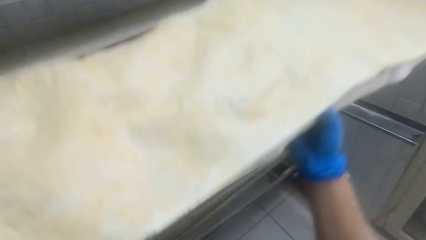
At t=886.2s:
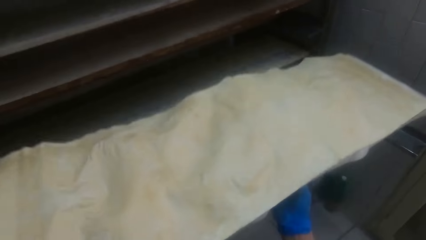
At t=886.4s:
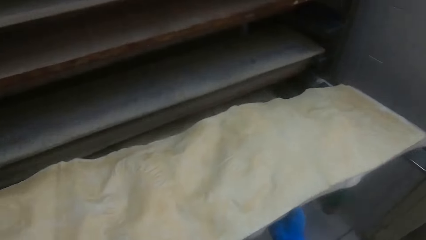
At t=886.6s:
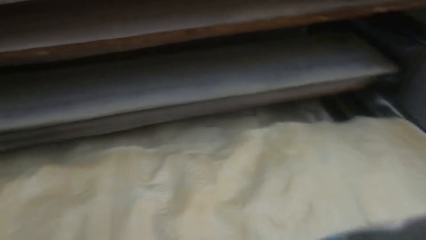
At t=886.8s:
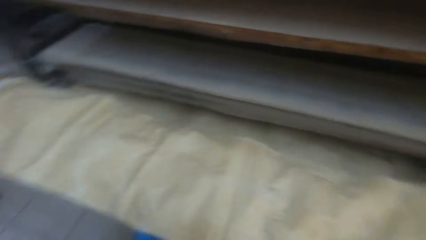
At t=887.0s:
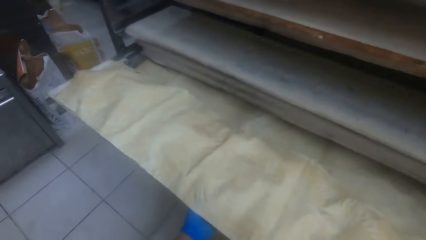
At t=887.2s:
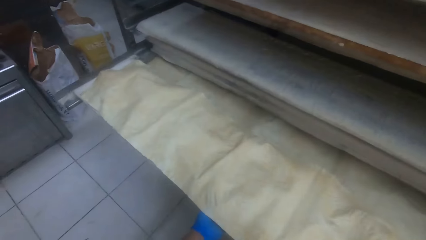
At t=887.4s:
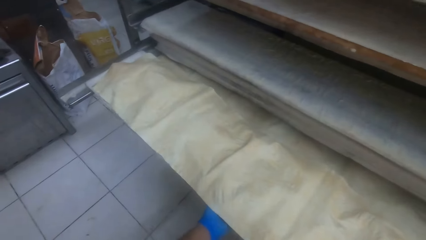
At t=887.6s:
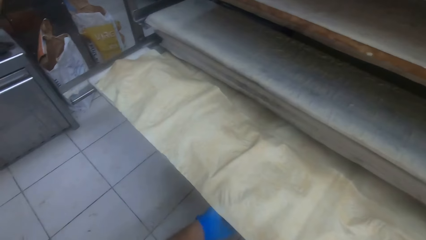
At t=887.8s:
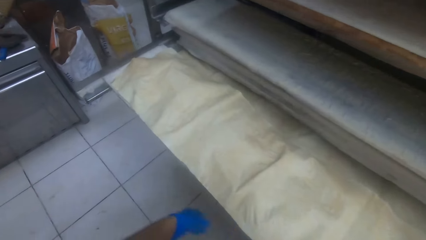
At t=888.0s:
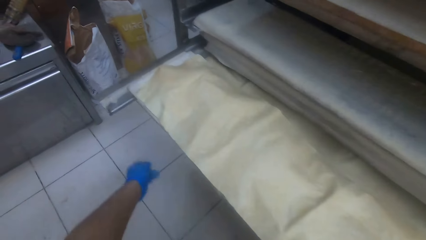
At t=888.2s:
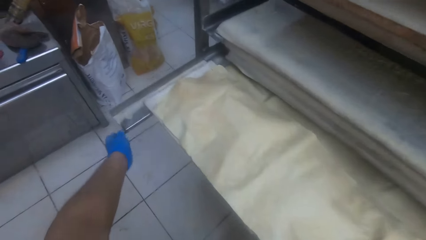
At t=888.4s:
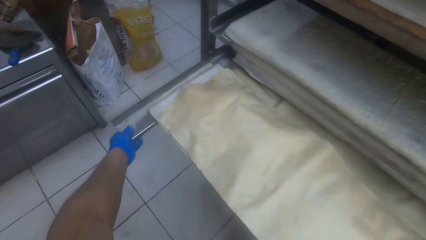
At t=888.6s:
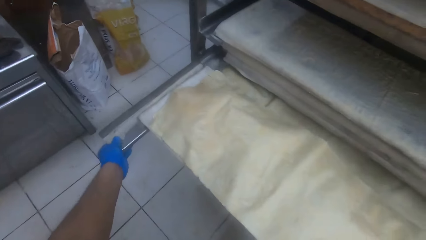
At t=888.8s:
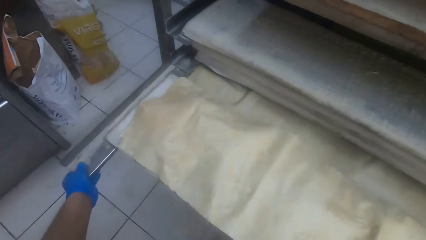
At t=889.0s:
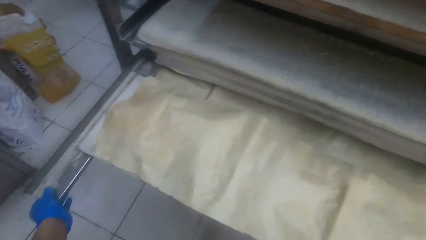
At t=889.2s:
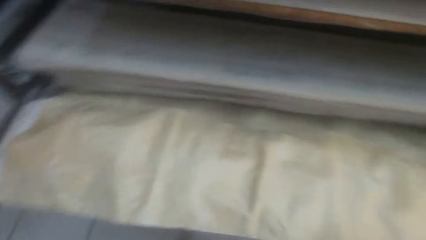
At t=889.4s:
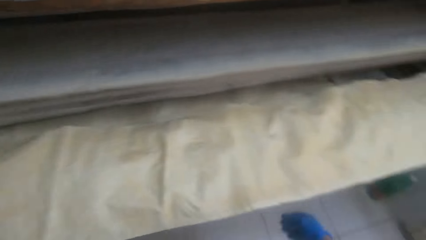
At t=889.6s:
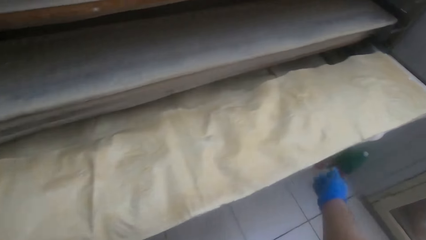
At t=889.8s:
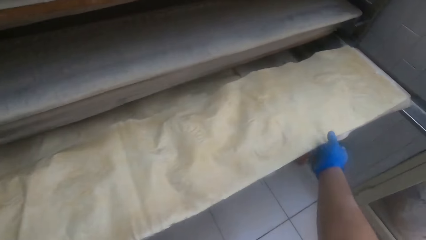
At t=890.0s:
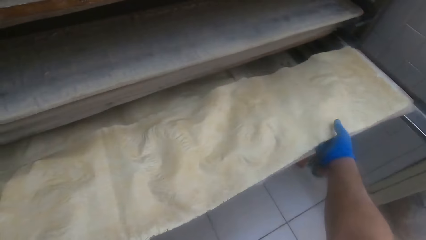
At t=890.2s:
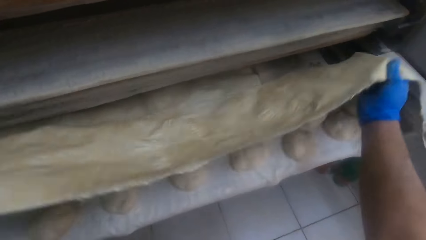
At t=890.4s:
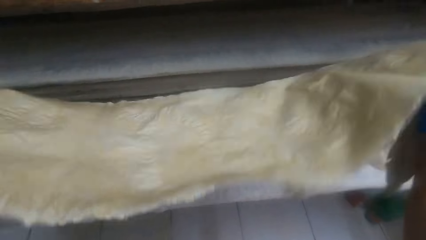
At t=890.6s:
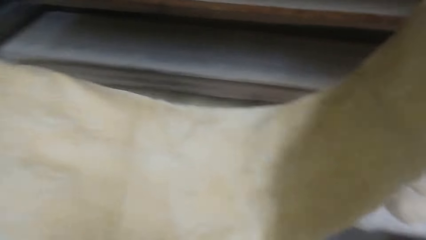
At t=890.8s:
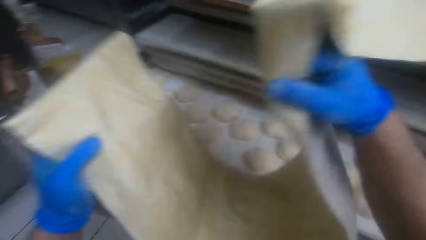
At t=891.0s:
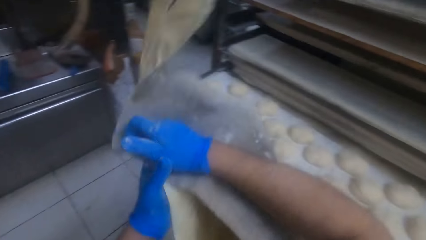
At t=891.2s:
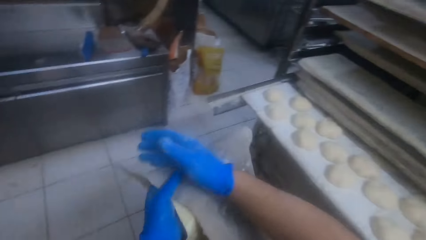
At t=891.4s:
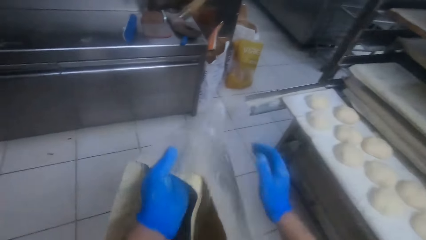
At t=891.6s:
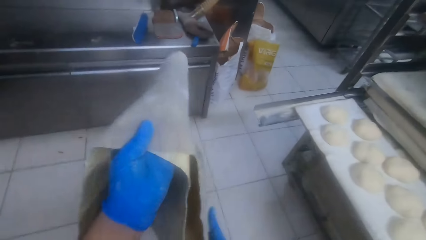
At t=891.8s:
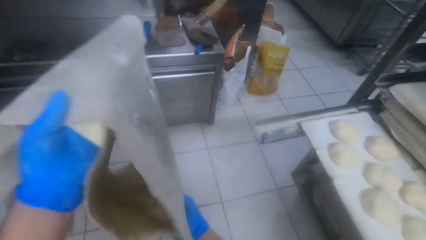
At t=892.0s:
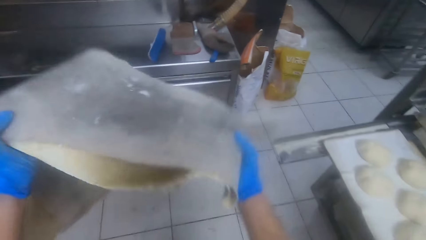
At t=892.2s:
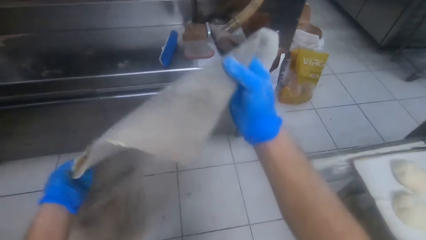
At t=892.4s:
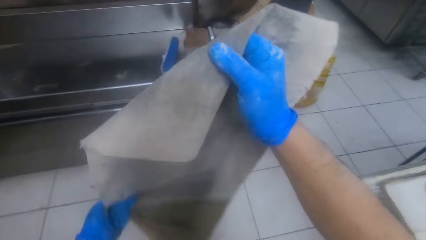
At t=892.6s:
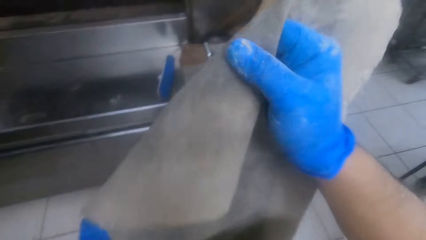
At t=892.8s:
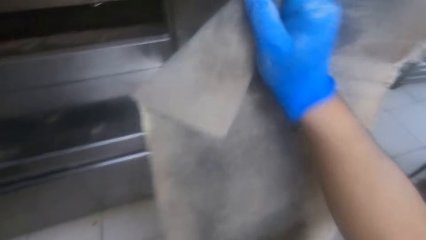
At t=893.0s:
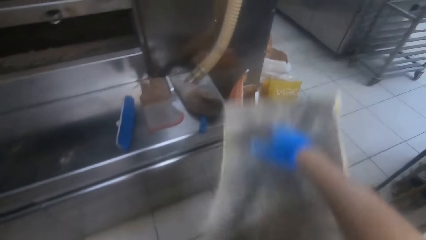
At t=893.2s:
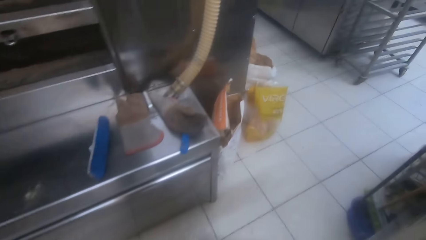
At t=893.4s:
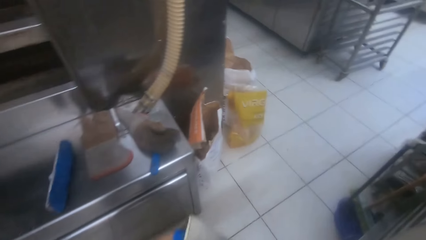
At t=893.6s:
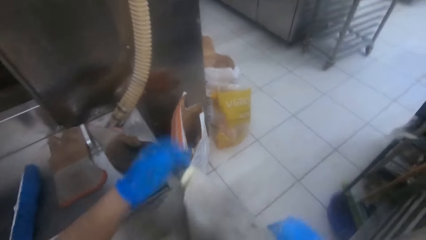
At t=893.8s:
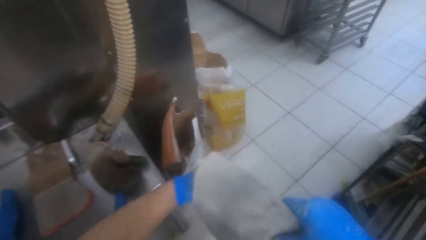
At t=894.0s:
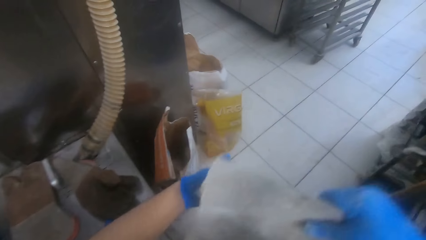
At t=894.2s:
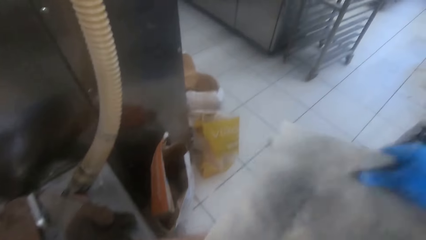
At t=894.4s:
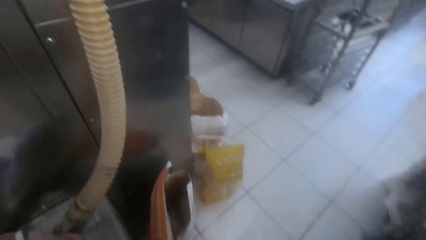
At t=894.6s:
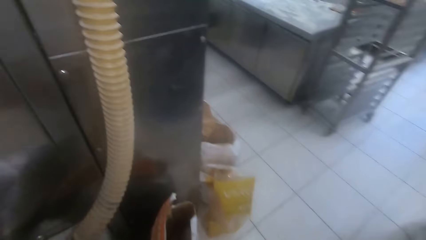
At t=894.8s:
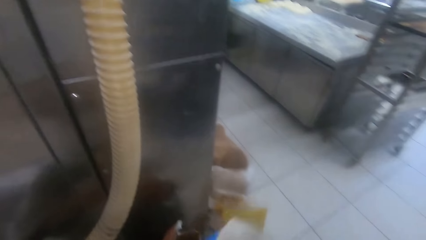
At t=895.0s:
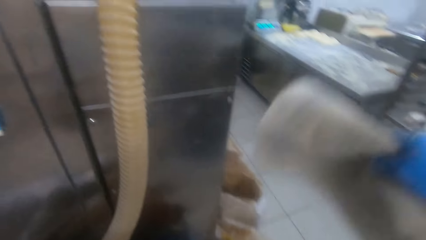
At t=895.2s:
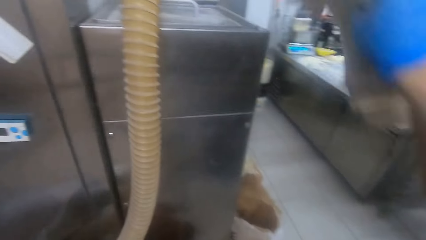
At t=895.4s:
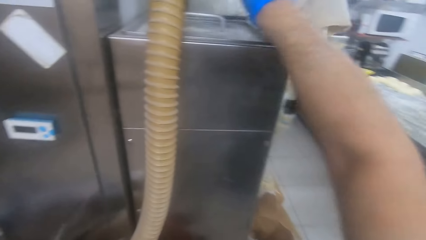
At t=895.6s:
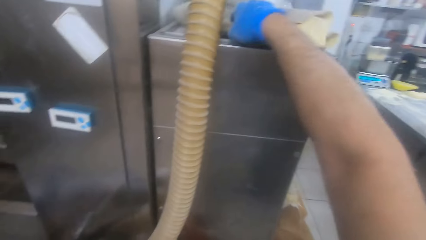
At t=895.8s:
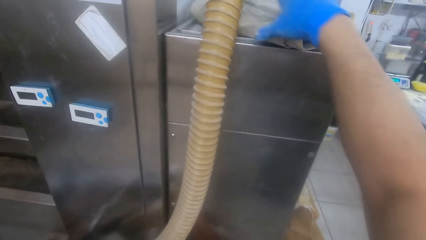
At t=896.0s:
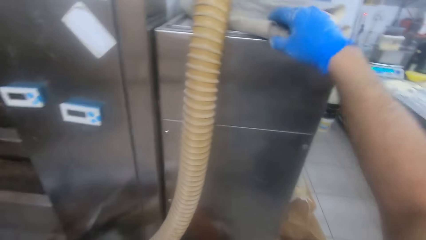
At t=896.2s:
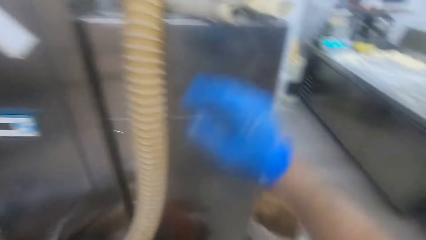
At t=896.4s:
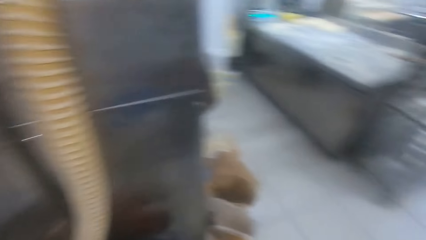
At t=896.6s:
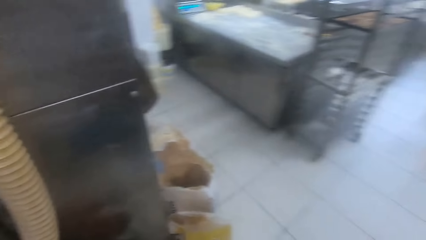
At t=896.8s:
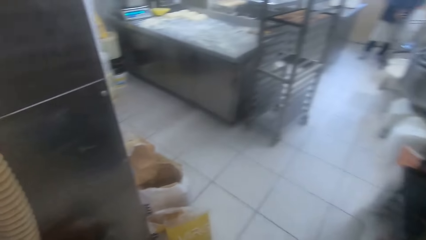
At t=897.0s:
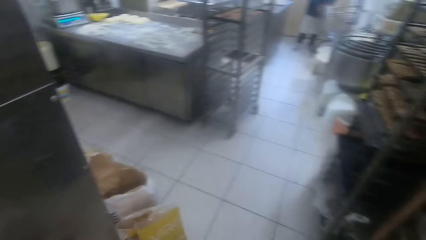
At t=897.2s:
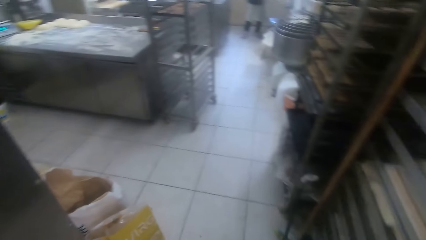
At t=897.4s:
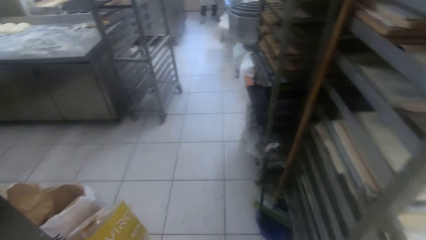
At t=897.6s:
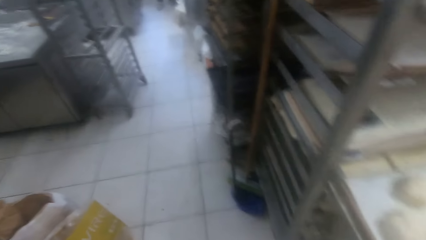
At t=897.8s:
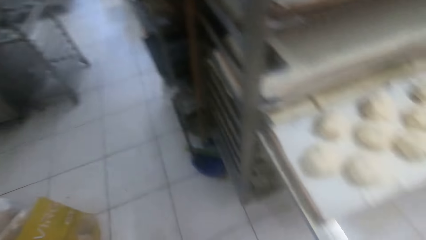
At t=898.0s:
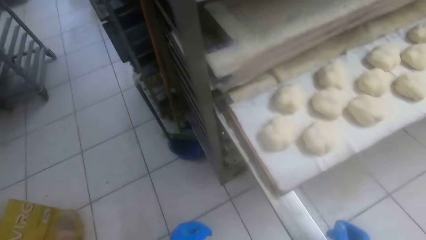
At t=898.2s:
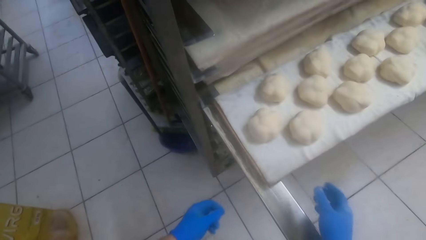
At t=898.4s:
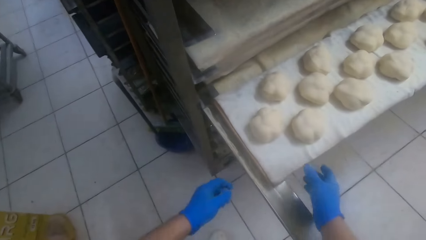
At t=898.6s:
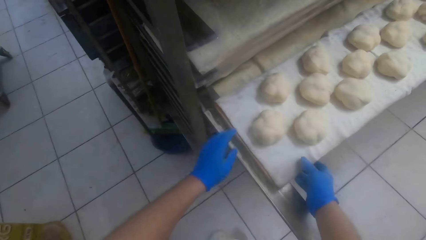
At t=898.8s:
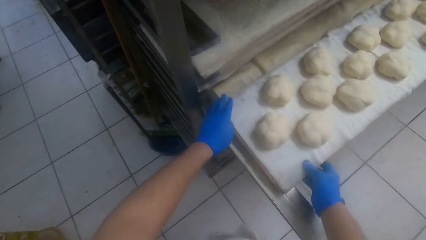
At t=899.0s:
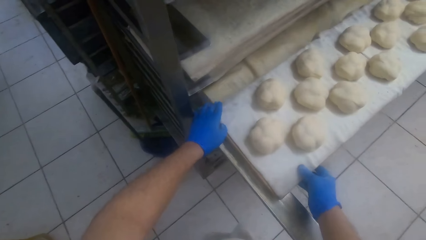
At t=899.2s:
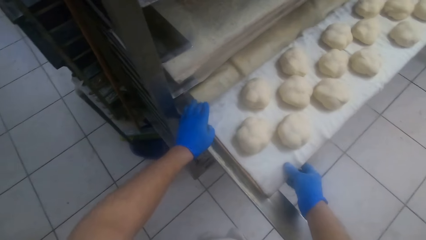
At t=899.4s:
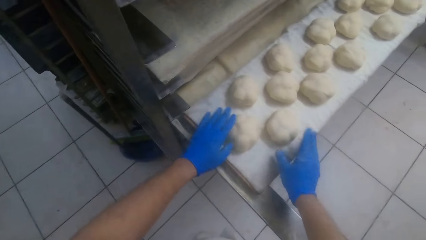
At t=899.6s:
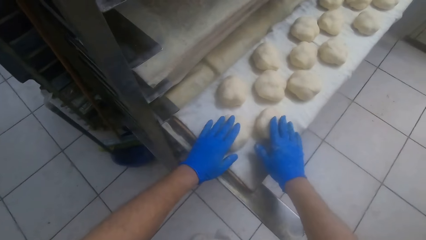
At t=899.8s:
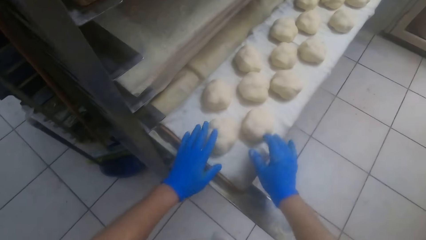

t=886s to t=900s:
The camera wearer lowers the tray in his hands. He holds a dough holder. He puts the tray in another compartment of the shelf. He pulls a tray holder on the shelf with his left hand. He puts the dough holder in alignment. He adjusts the dough holder. He opens a baker's couche on the doughs in the tray with both hands. He folds the baker's couche. He removes the dough cover cloth. He moves to an oven beside the shelf. He walks around. He folds the dough cover cloth. He puts the baker's couche on the oven or a fridge with his right hand. He moves back to the shelf. He turns around. He adjusts the tray of doughs on the shelf. He holds the dough holder. He touches the doughs on the tray with both hands.

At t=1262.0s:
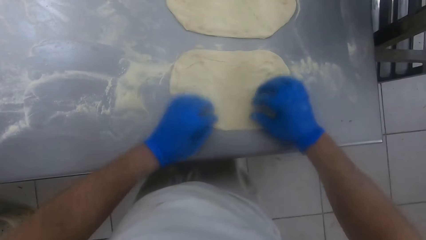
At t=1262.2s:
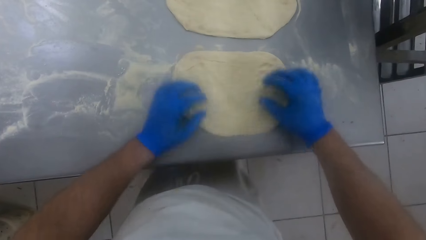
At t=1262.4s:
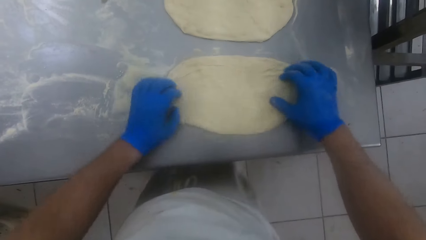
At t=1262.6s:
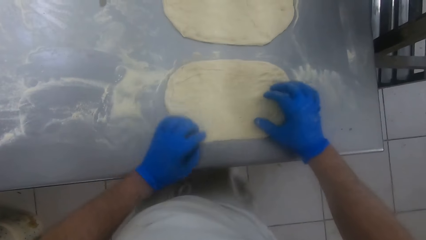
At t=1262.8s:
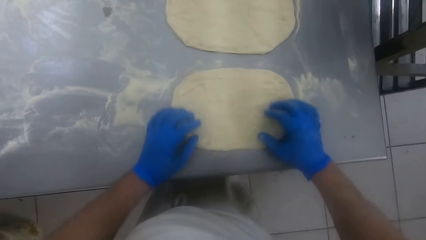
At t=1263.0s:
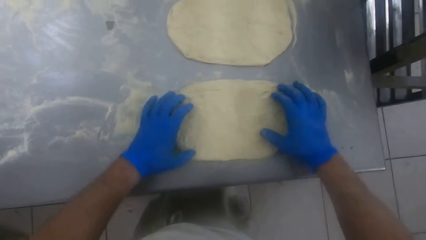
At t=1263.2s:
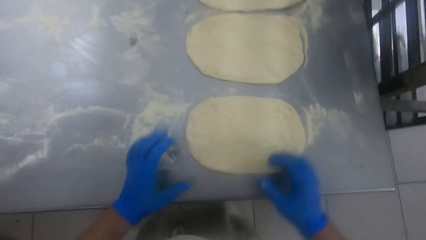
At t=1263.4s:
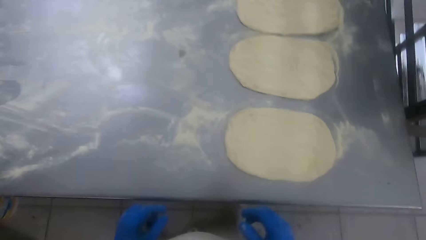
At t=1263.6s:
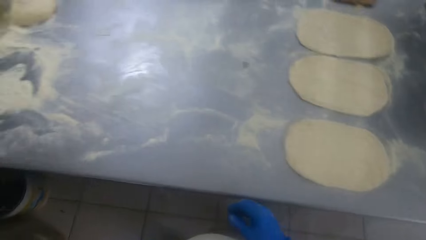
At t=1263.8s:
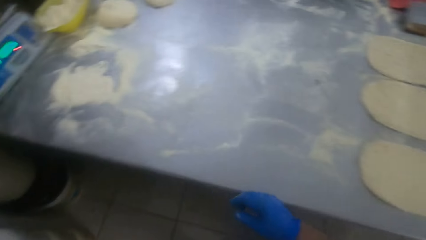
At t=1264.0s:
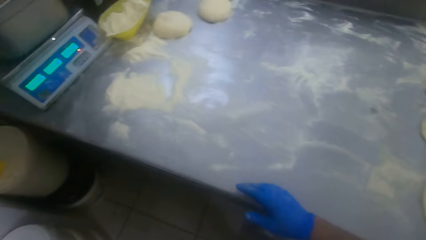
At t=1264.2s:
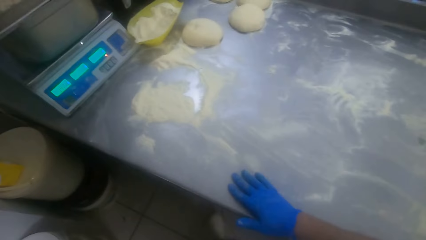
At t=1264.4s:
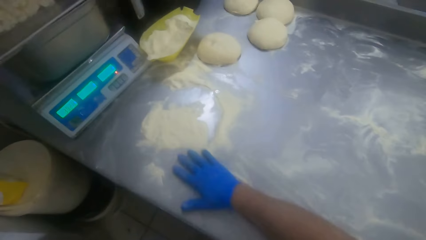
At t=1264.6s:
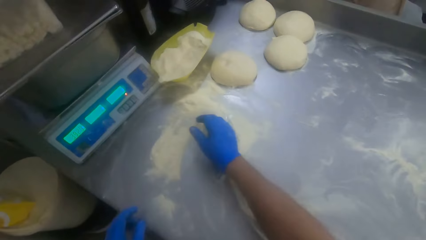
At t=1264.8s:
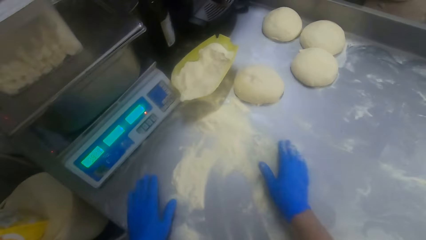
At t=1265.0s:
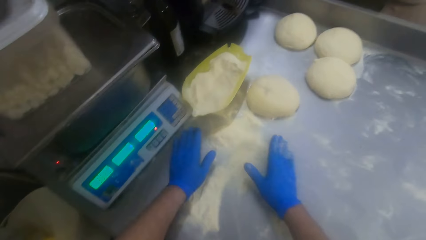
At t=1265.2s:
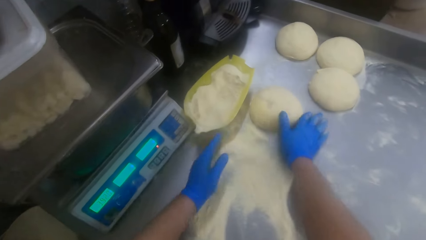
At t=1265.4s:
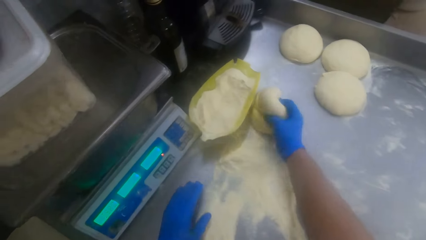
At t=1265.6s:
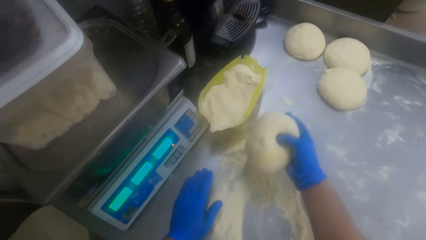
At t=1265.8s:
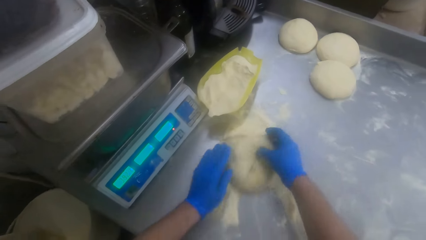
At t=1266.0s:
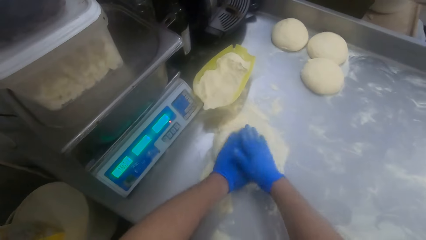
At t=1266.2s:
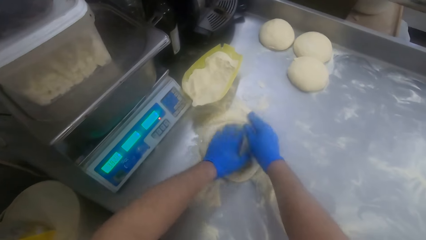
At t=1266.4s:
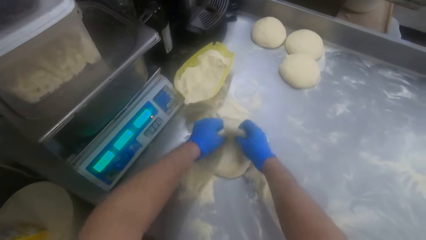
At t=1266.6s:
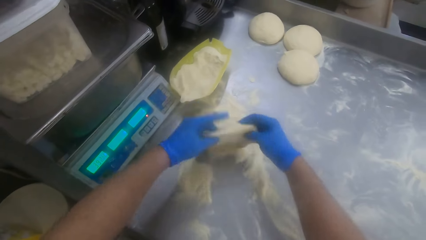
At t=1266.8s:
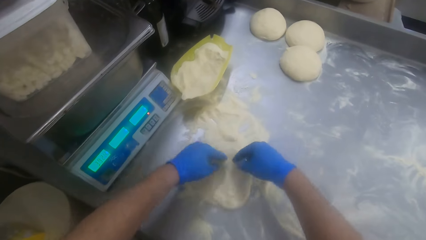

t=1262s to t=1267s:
The camera wearer moves to the left side of the table. He slides his right hand on the kneading table. He touches the flour. He sweeps the flour on the table with both hands. He picks up a dough on the table with his right hand. He drops the dough on the flour. He kneads the dough on the kneading table.
